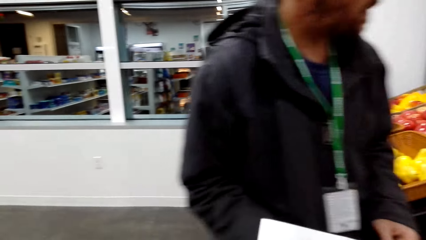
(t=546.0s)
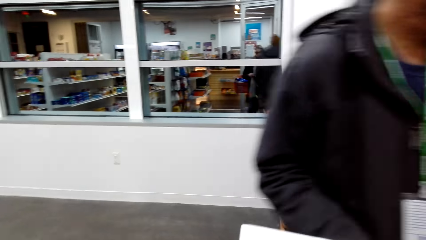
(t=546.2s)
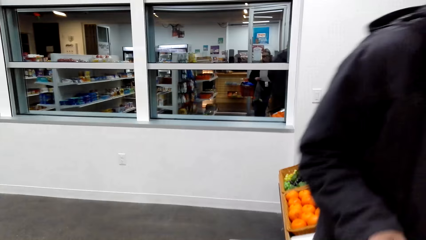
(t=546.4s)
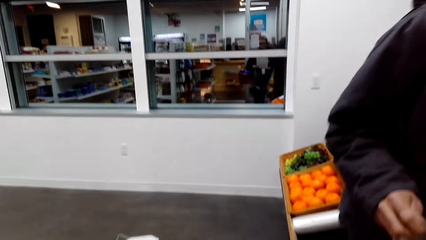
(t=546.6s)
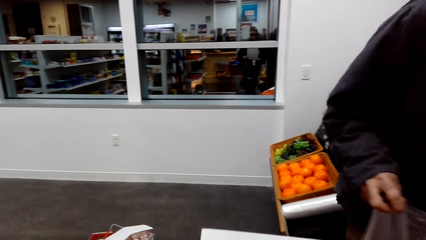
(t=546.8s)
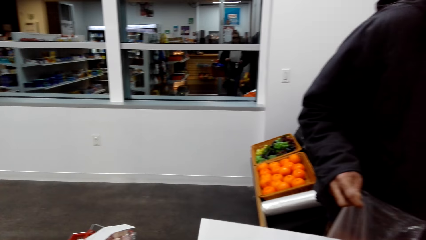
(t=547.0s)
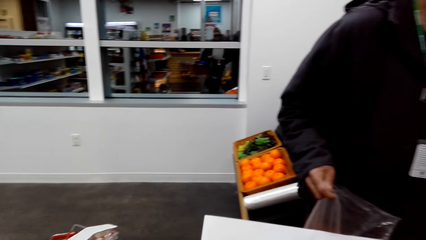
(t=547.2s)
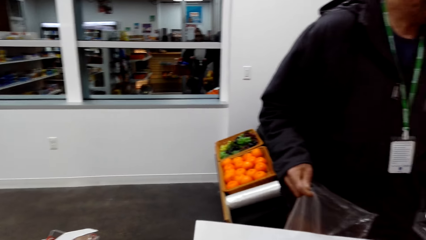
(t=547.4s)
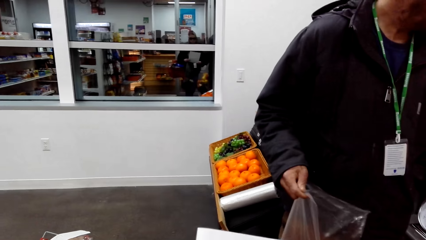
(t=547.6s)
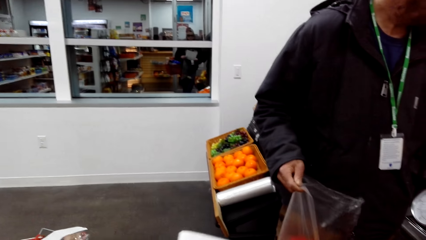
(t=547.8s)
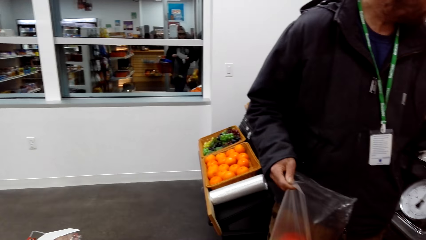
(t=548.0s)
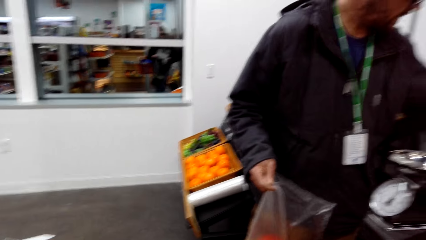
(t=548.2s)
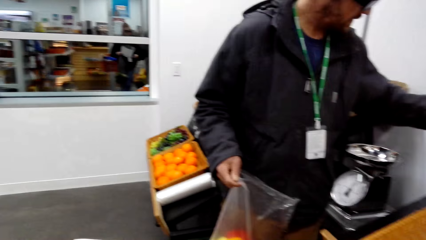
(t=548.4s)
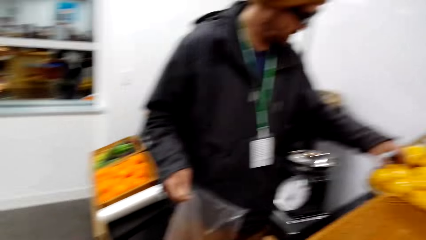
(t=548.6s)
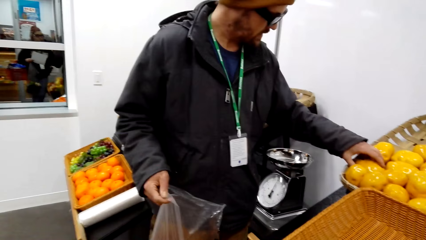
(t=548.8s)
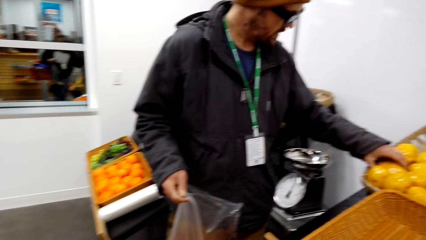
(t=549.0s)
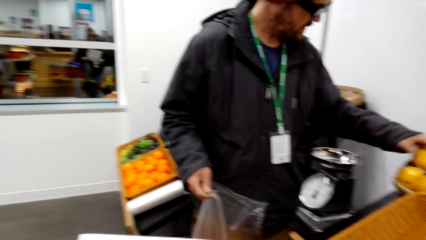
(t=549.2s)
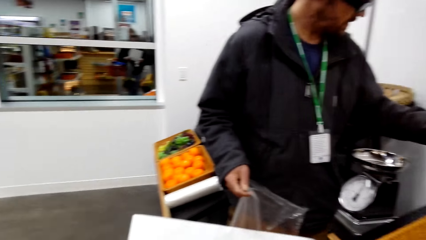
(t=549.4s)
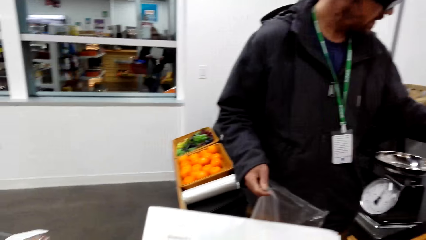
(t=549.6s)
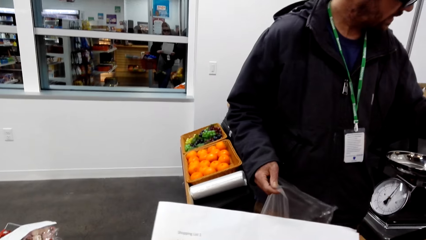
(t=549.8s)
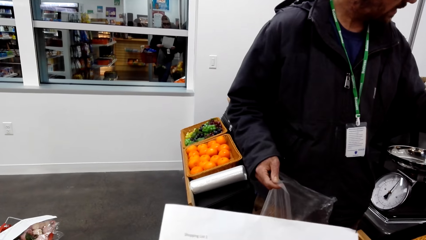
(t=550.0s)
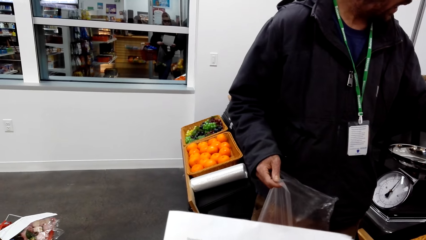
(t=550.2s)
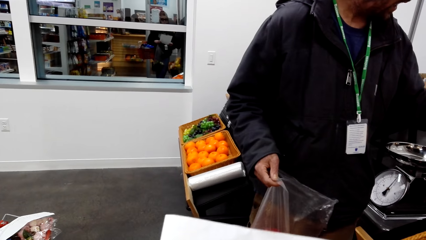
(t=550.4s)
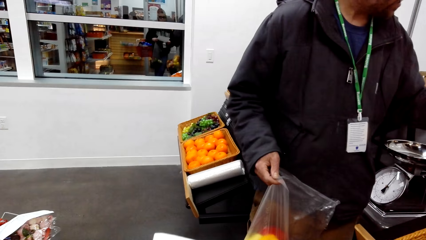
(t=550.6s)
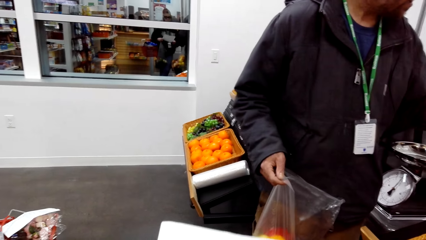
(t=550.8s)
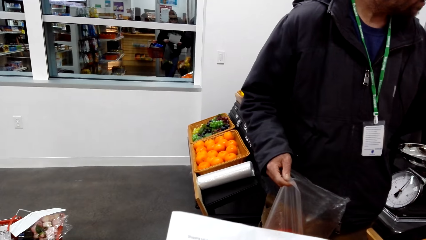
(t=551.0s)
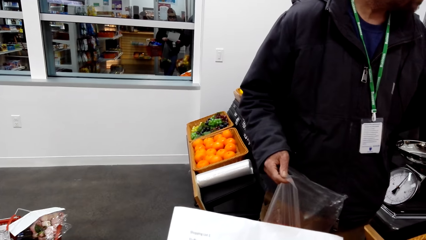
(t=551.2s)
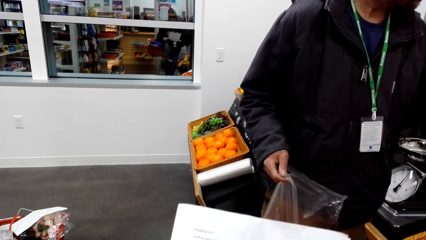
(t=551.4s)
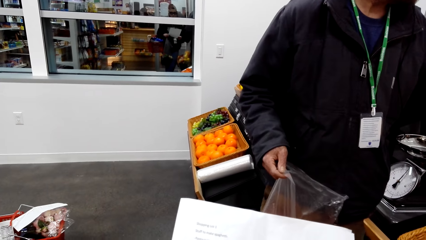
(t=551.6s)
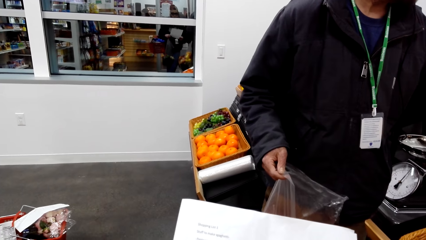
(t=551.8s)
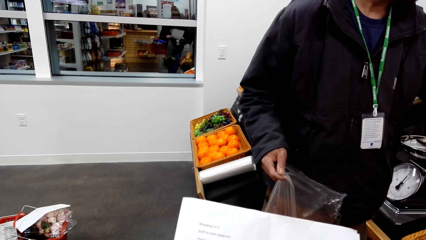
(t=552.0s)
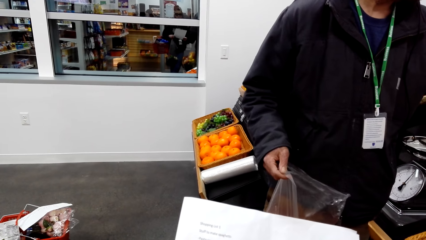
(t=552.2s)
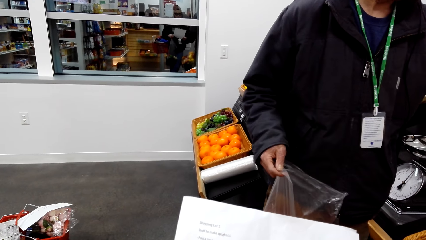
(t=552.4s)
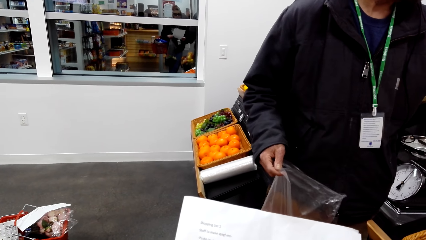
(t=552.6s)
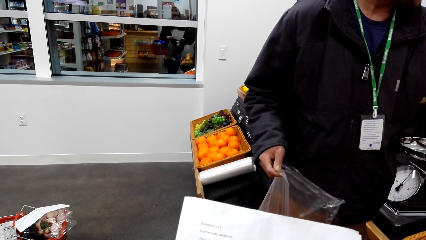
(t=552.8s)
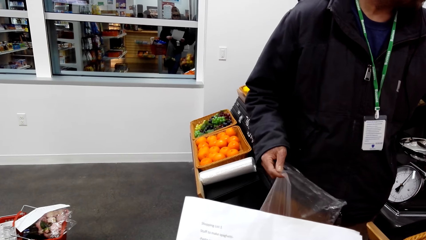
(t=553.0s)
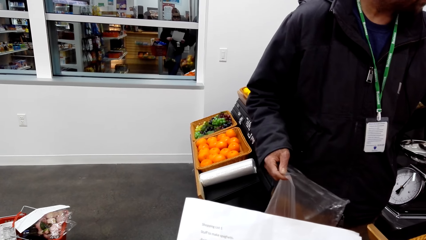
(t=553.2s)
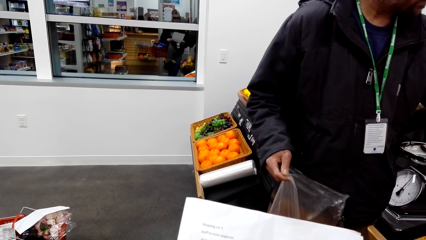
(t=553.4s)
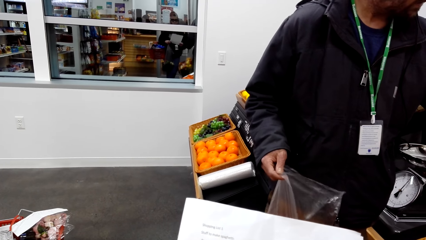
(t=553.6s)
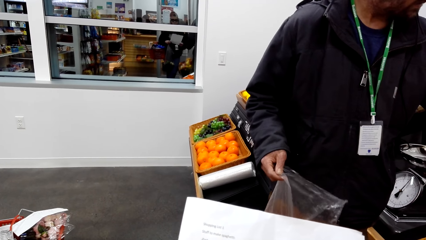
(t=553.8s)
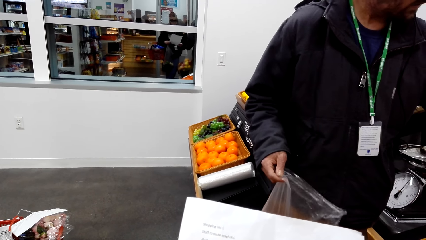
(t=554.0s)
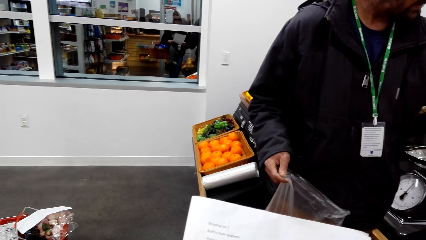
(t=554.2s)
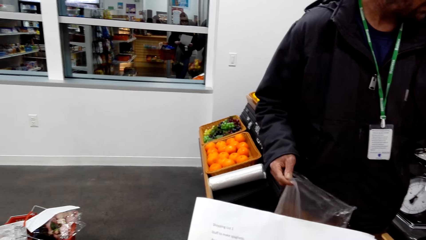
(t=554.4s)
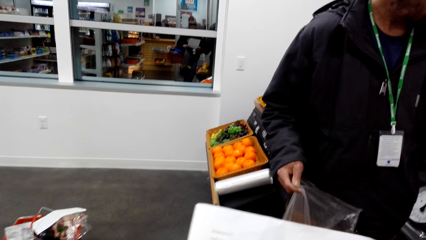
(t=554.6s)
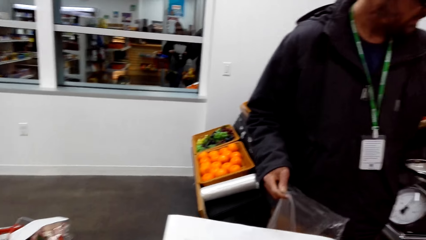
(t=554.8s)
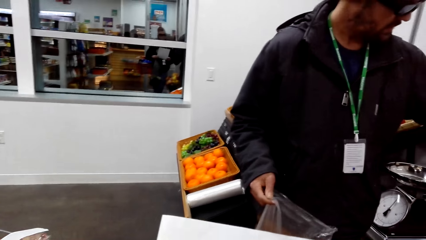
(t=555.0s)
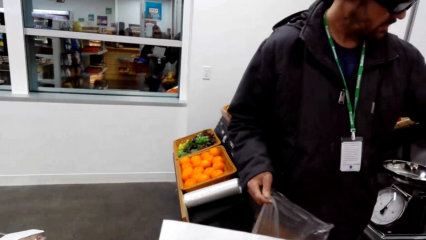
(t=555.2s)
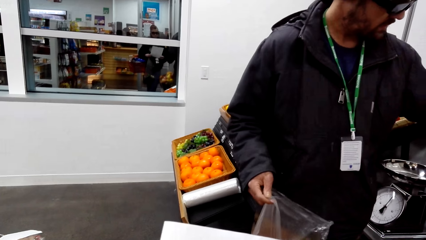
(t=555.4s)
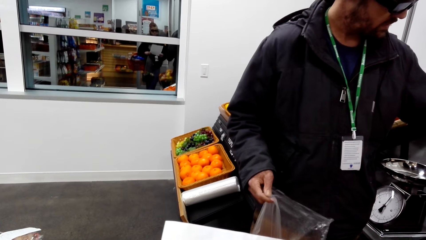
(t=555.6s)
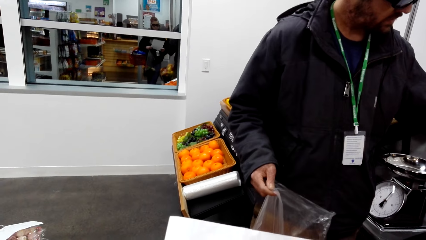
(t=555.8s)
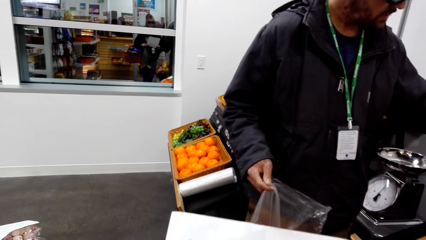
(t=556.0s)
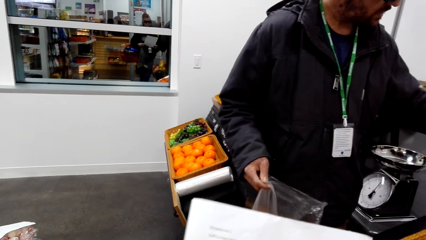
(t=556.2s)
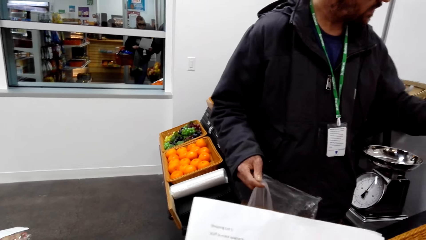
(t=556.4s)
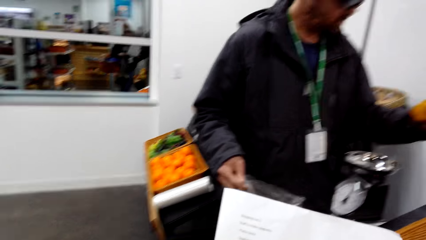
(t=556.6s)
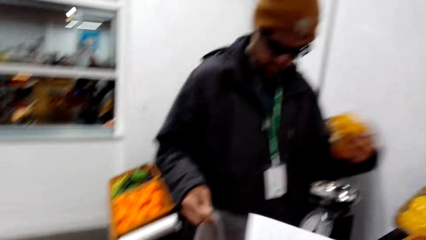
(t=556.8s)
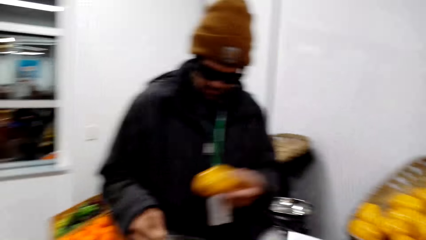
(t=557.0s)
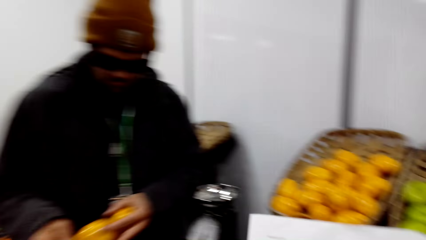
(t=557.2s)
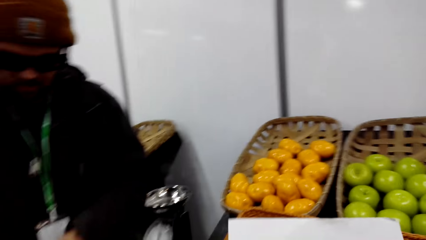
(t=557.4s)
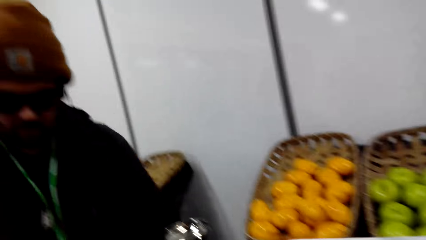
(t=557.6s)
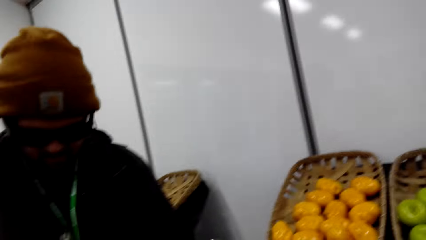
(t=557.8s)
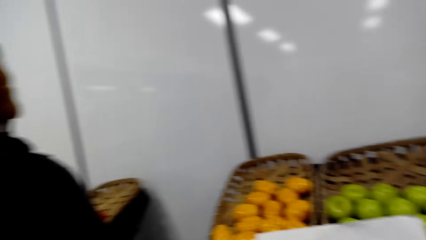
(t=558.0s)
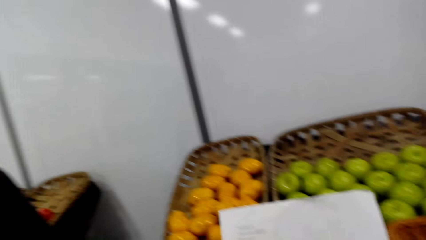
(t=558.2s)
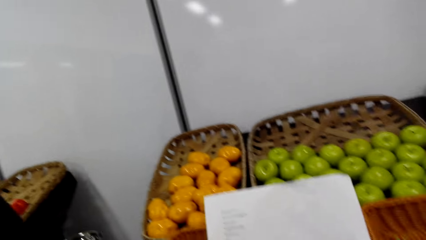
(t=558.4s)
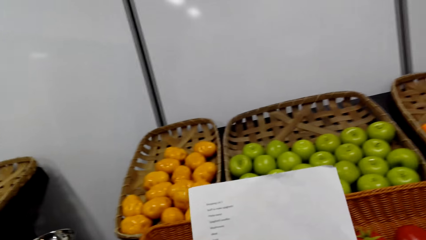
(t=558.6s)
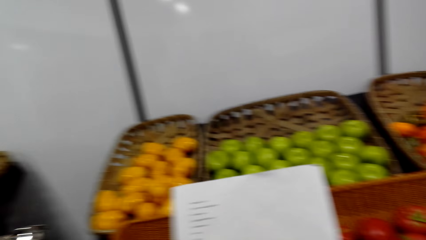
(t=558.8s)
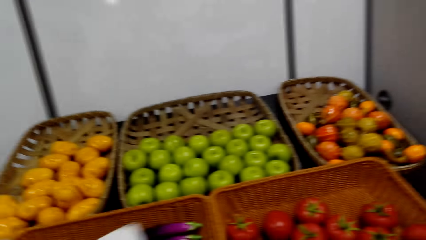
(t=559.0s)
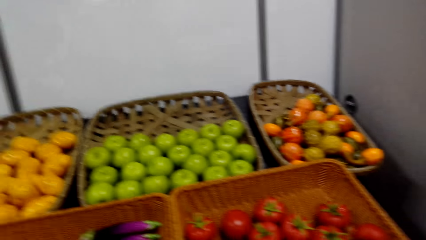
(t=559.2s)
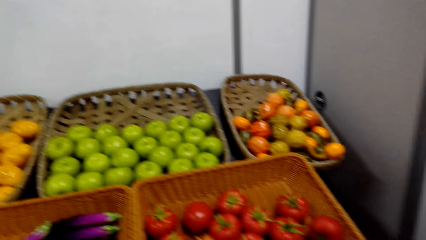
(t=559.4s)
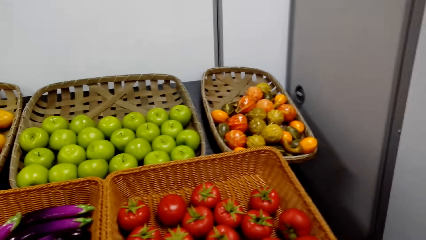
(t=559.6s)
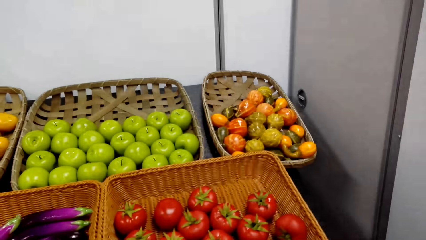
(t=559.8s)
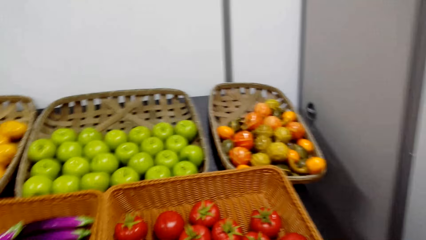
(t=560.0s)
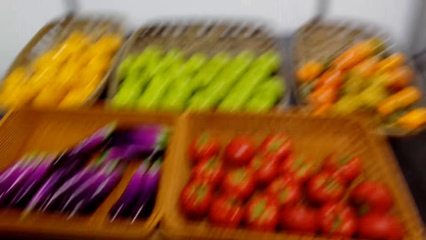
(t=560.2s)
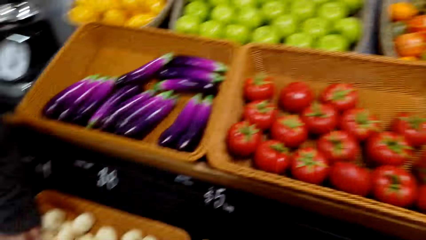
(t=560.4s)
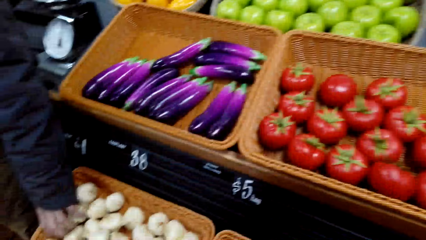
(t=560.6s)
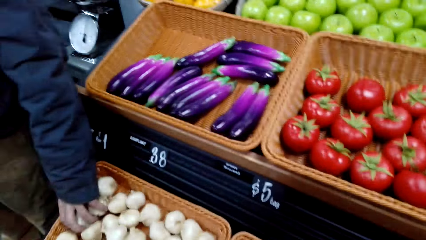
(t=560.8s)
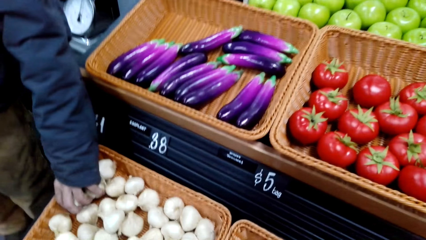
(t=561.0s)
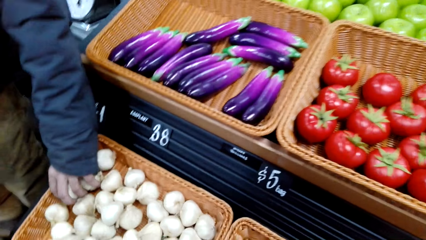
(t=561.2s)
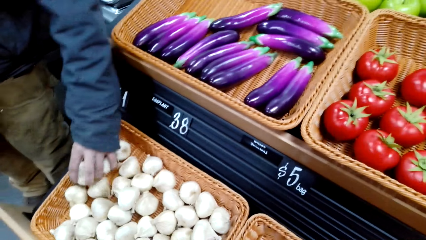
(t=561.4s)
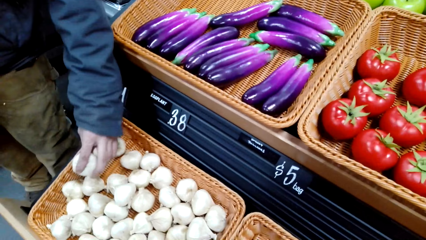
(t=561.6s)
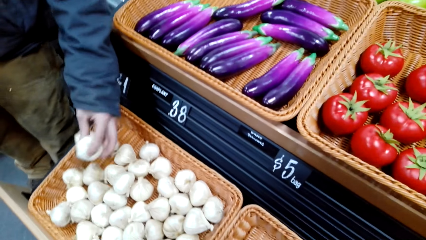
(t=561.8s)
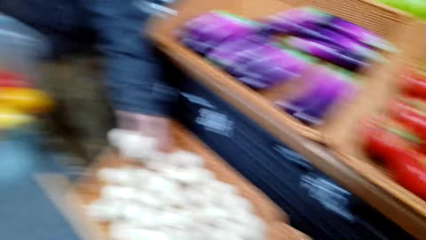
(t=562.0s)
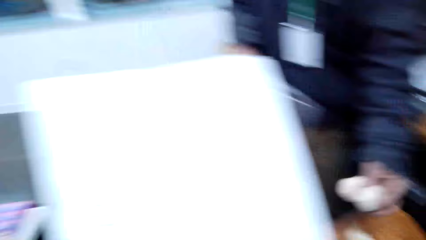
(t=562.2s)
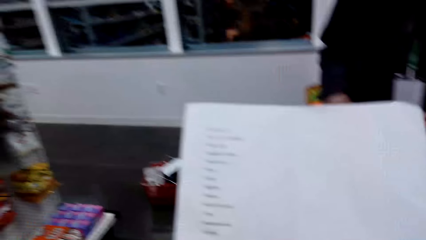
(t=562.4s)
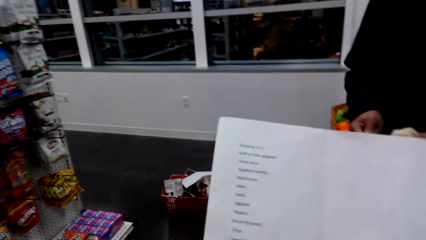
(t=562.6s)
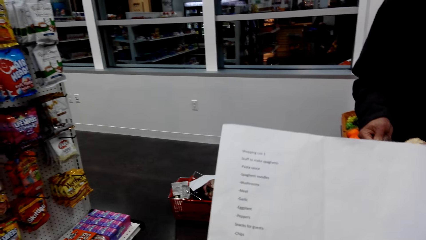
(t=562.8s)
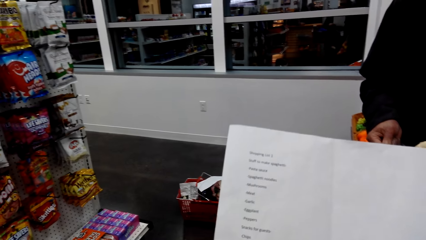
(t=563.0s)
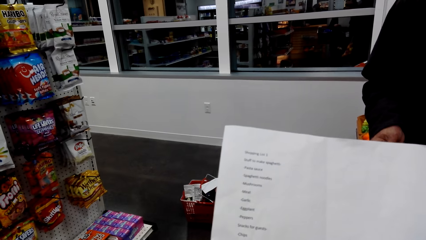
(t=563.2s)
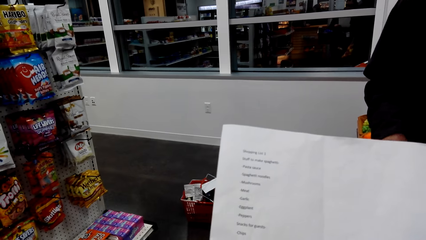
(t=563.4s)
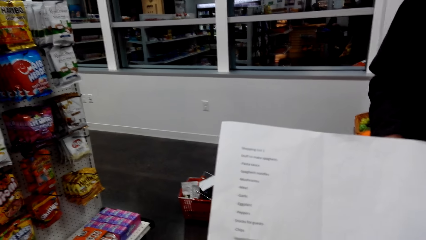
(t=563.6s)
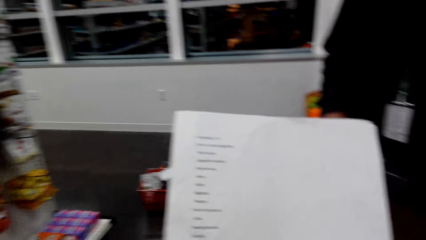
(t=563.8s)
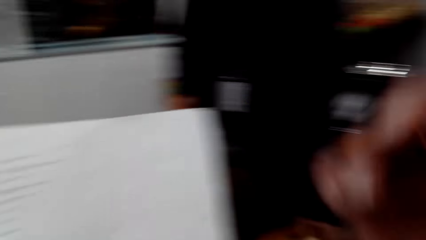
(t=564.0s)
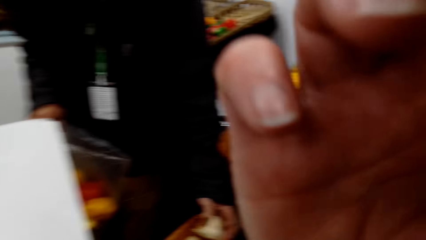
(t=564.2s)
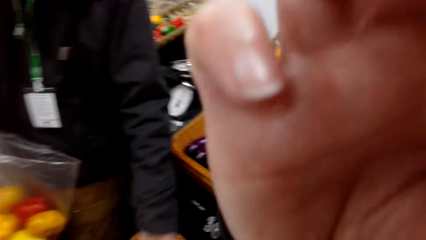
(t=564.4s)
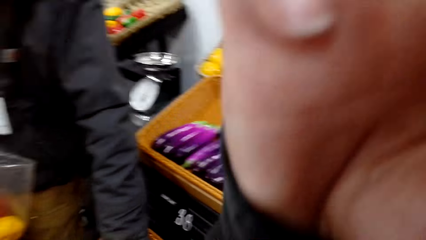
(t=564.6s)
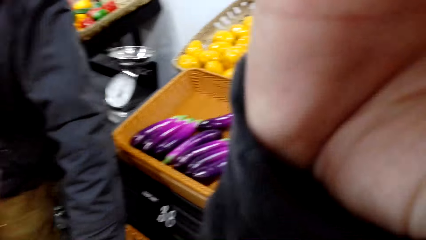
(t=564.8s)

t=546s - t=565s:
A man walks around the room. The camera wearer reads the shopping list. The man puts the fruit in the paper. The camera wearer looks around. The man picks the garlic from the basket. The man collects onions. The camera wearer looks at a piece of paper.
